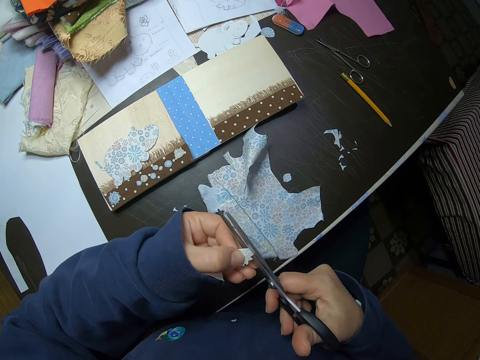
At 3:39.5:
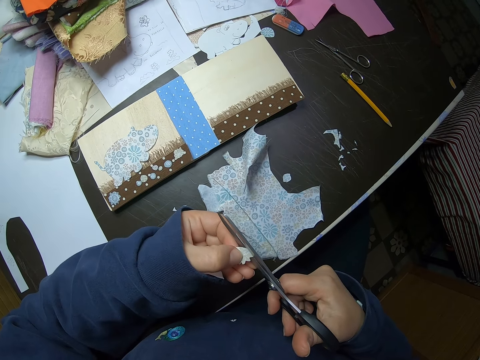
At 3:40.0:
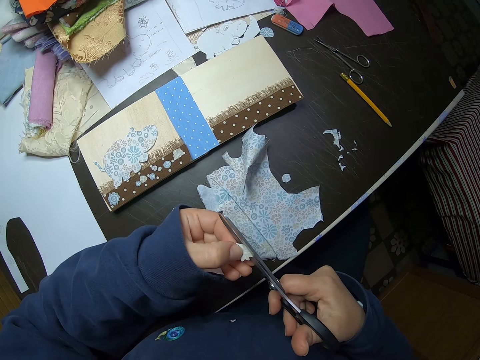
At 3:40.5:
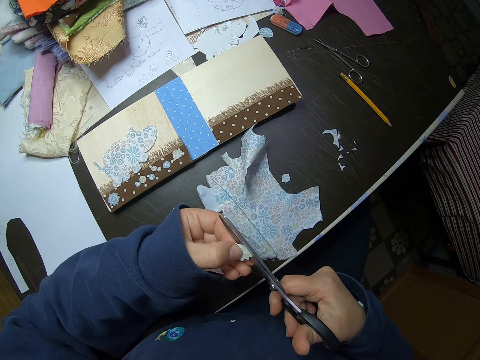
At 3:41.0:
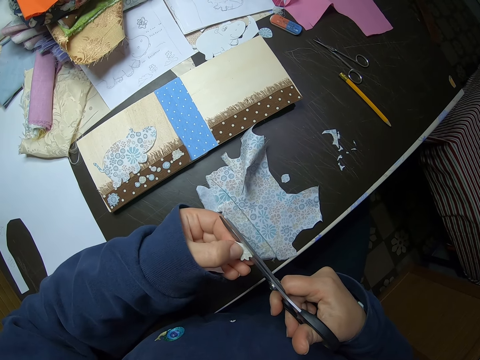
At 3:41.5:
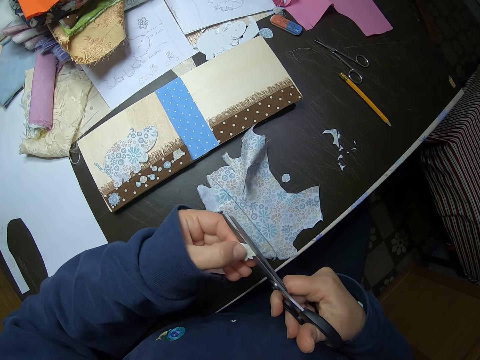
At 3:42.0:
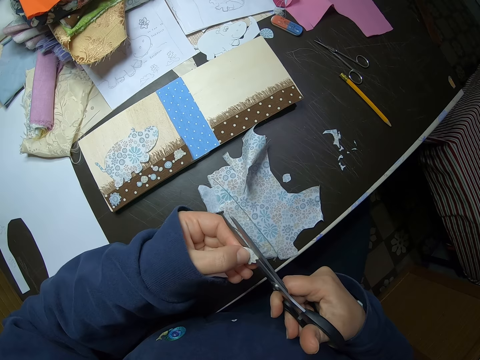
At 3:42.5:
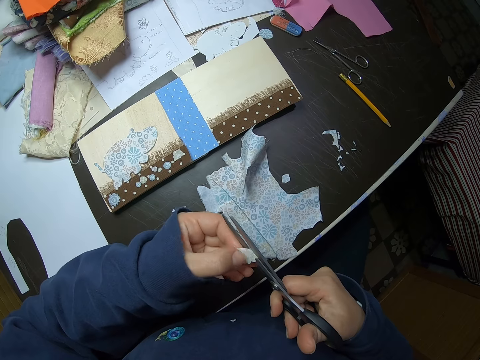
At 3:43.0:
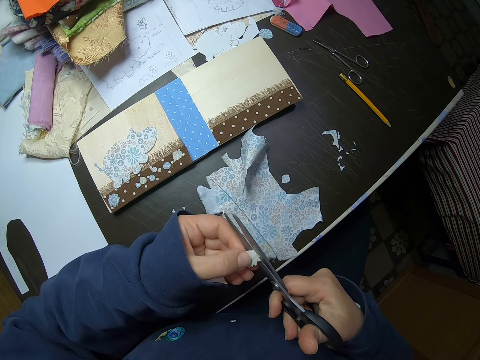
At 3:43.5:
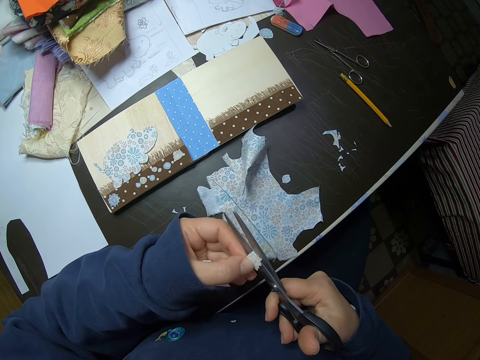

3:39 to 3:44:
The camera wearer gently cuts the piece of fabric. They turn the piece of paper around.

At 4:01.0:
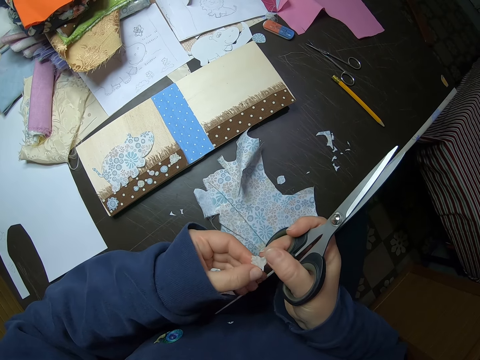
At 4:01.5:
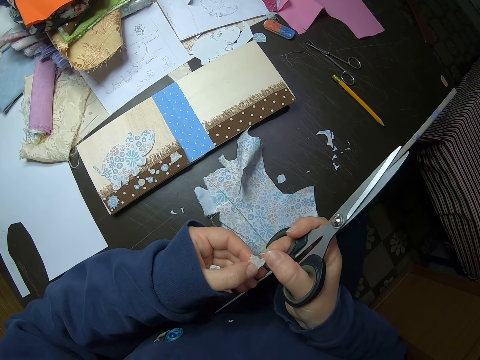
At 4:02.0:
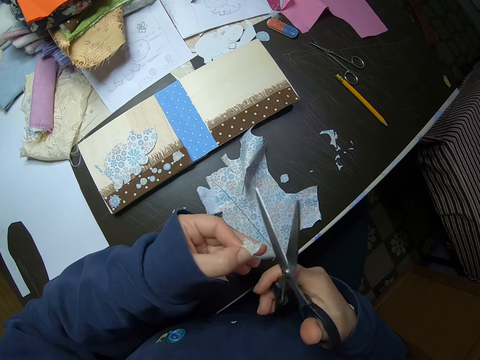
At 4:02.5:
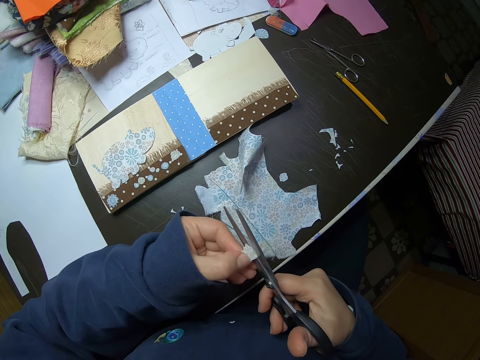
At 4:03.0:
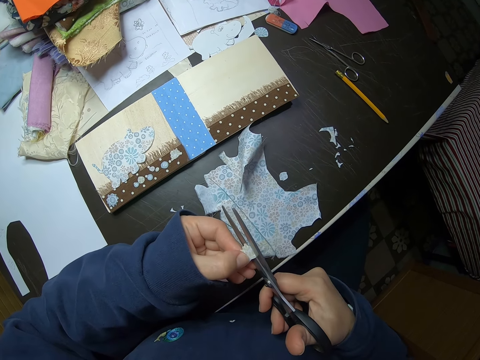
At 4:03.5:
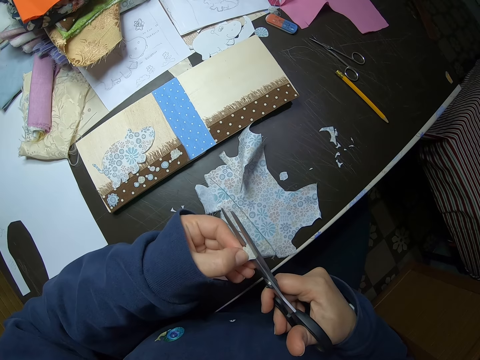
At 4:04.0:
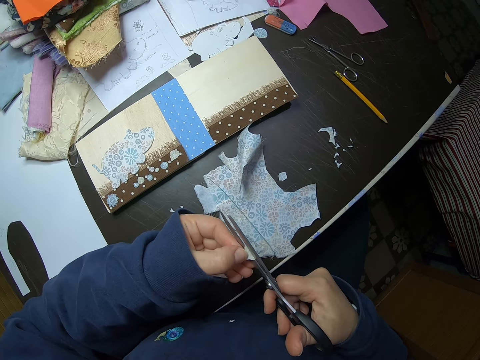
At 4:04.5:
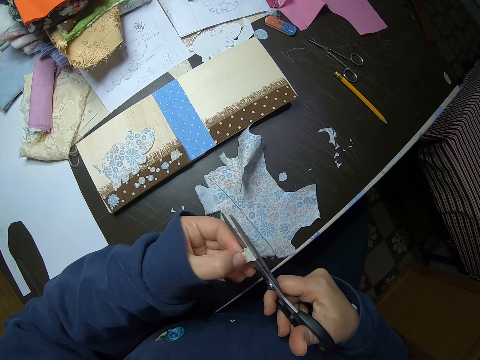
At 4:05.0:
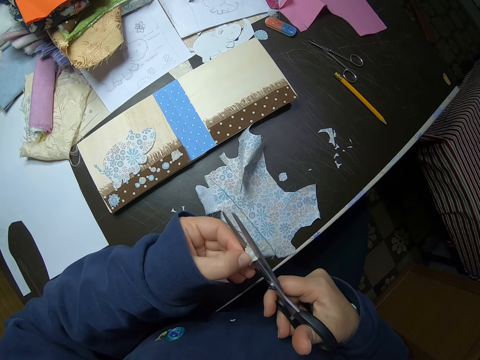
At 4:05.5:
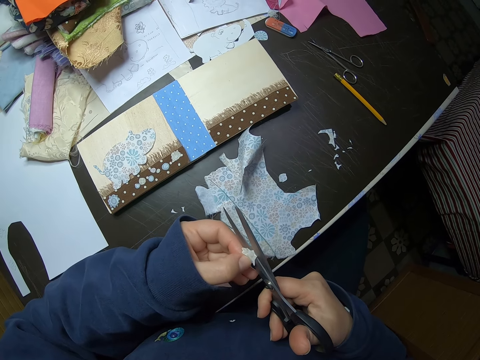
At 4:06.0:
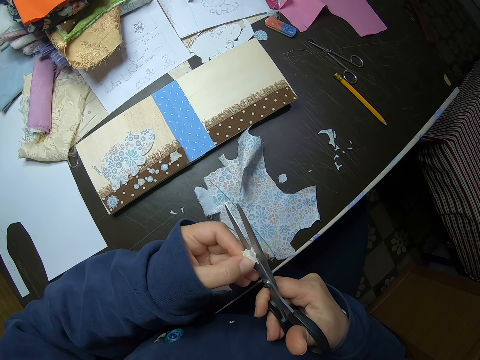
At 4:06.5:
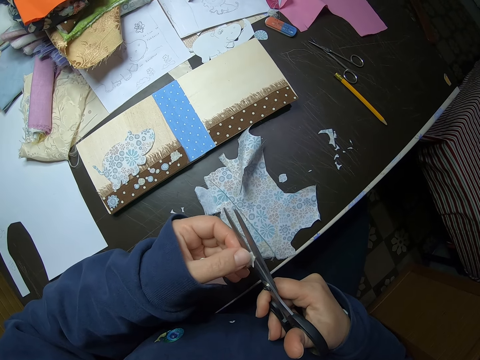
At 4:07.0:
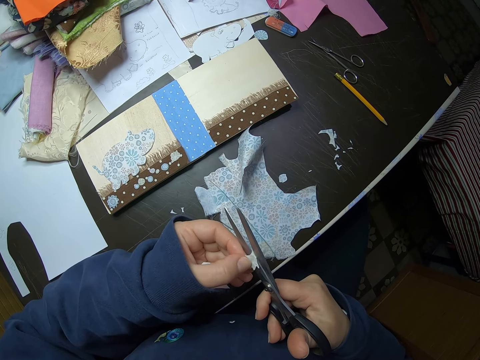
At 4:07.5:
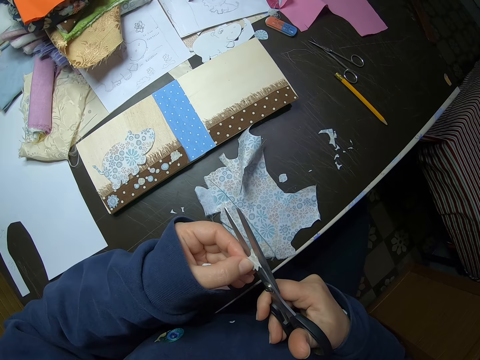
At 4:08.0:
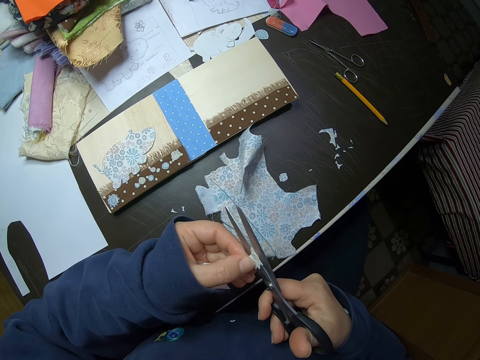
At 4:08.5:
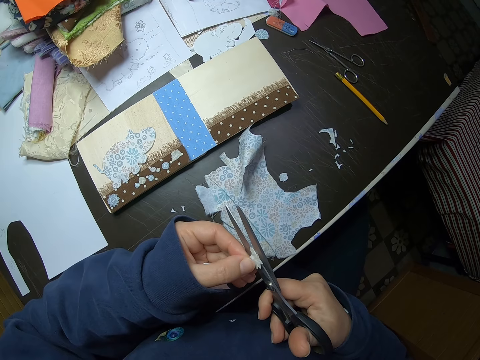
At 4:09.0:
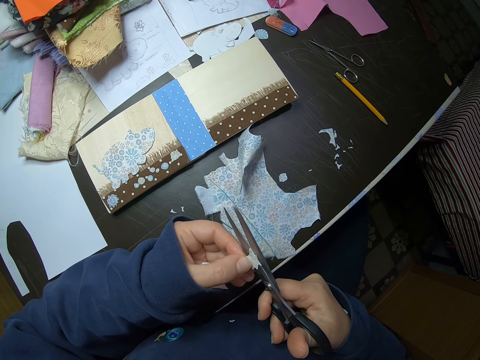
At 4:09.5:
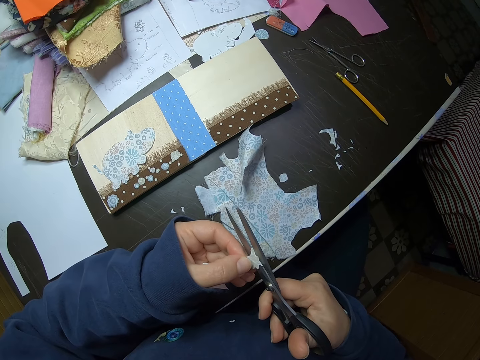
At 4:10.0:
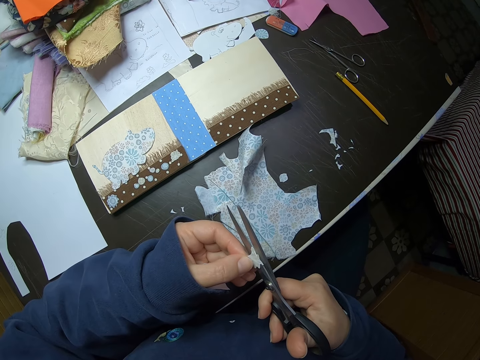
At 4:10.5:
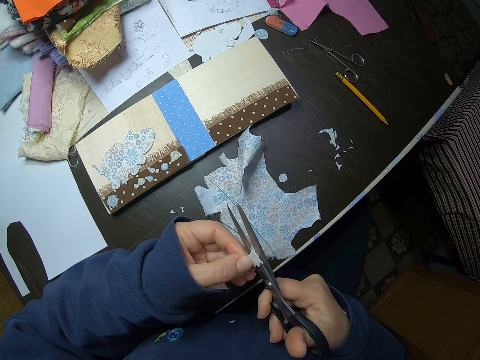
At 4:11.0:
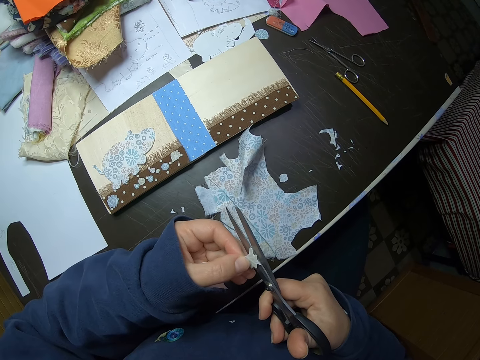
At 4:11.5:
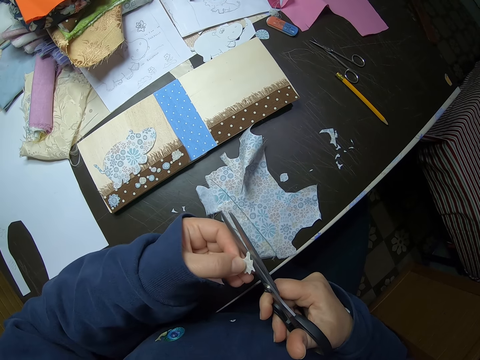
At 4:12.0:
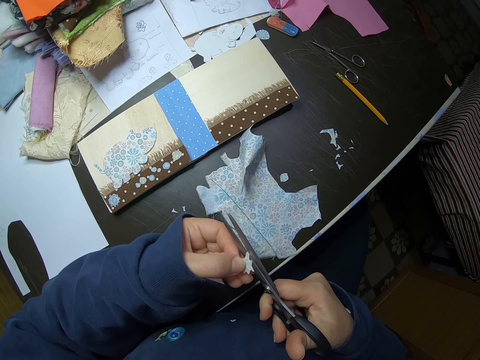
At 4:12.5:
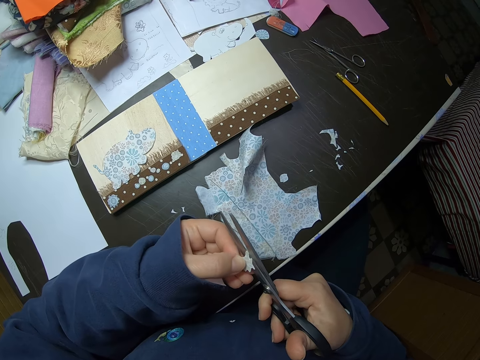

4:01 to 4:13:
The camera wearer turns the piece of paper around. She gently cuts the piece of fabric. She turns the piece of paper around. She adjusts the piece of fabric with her left hand.

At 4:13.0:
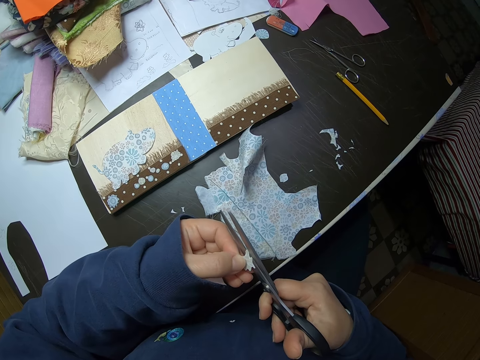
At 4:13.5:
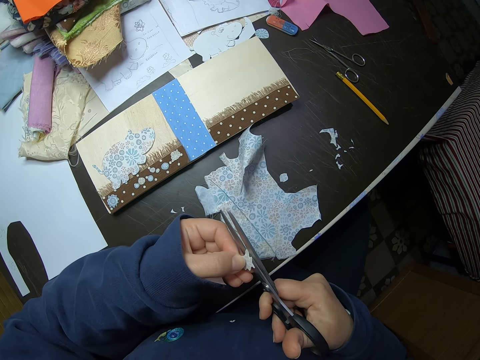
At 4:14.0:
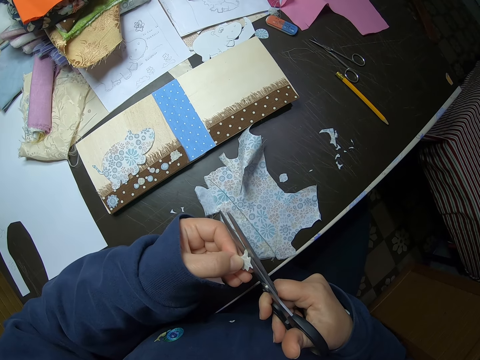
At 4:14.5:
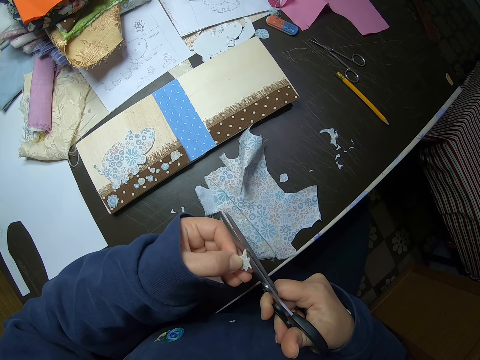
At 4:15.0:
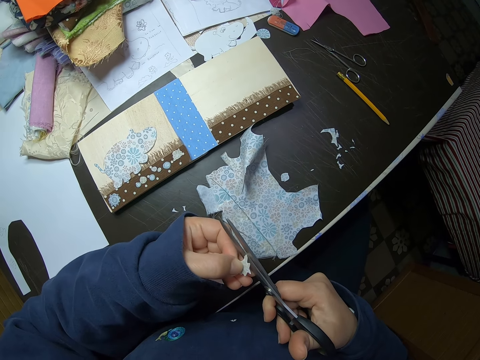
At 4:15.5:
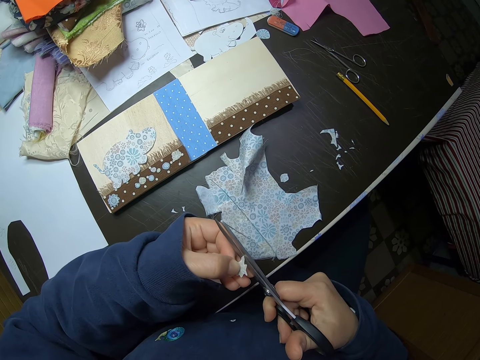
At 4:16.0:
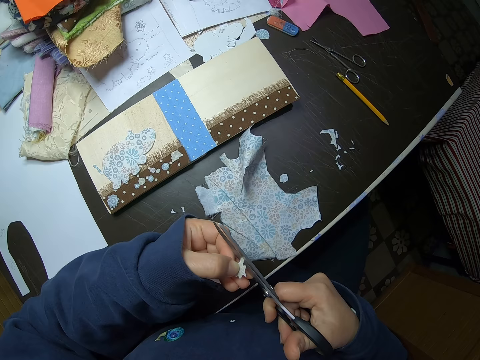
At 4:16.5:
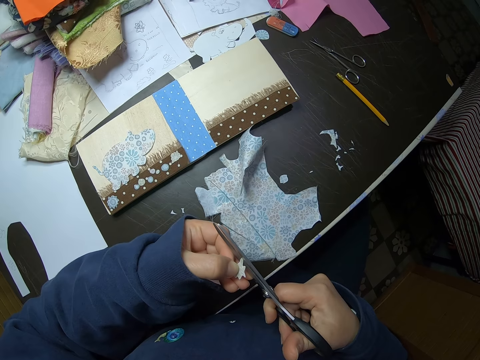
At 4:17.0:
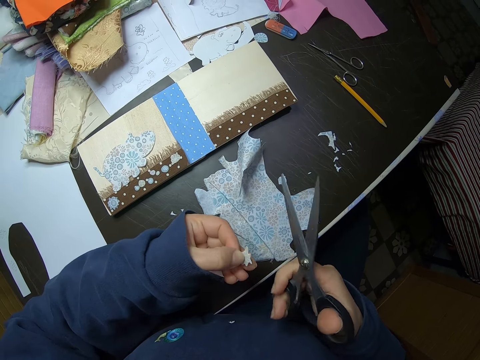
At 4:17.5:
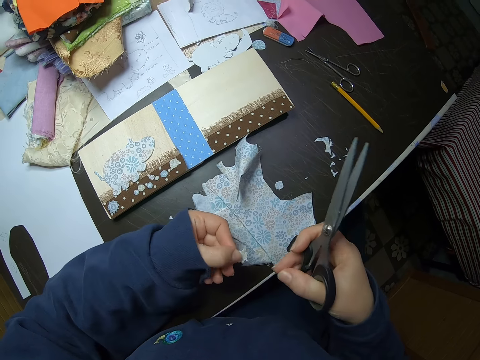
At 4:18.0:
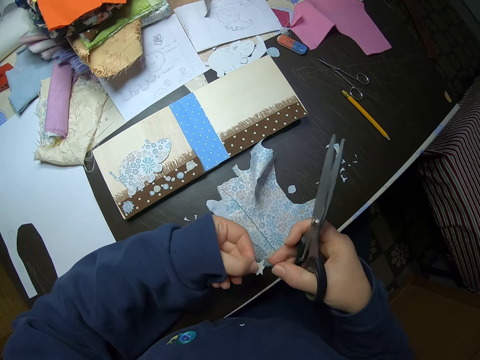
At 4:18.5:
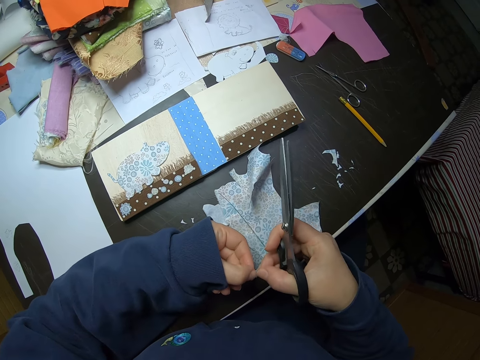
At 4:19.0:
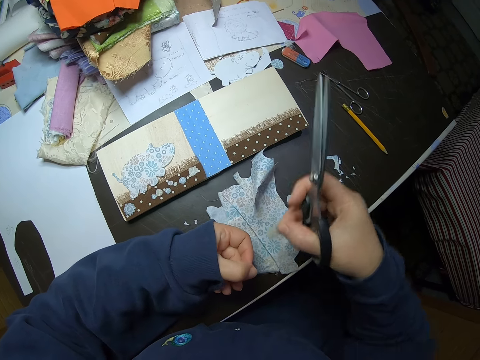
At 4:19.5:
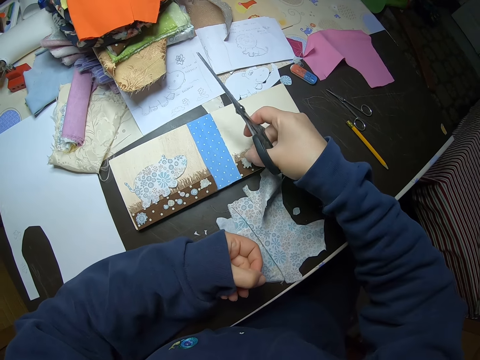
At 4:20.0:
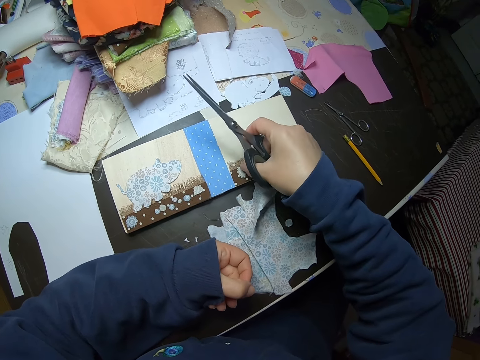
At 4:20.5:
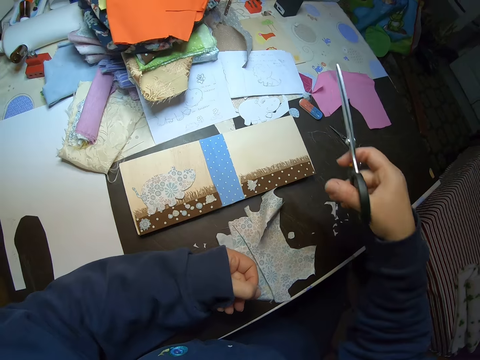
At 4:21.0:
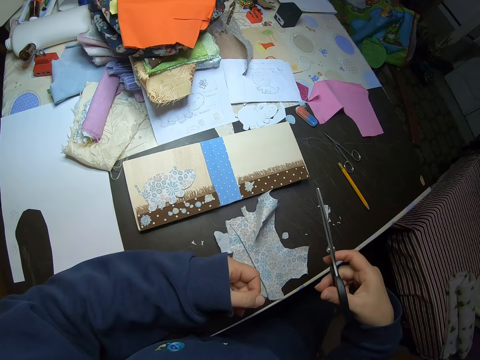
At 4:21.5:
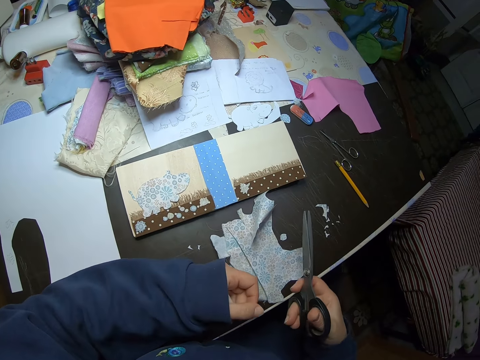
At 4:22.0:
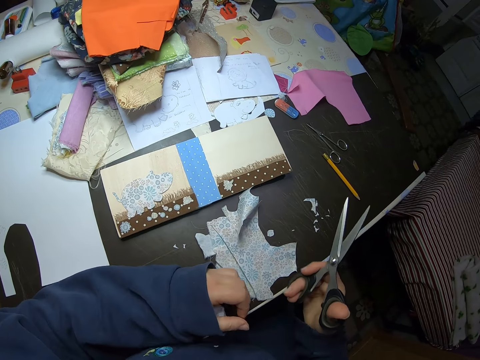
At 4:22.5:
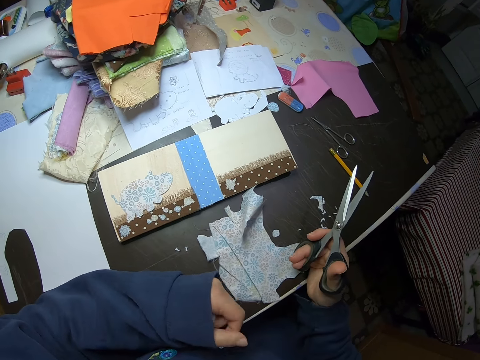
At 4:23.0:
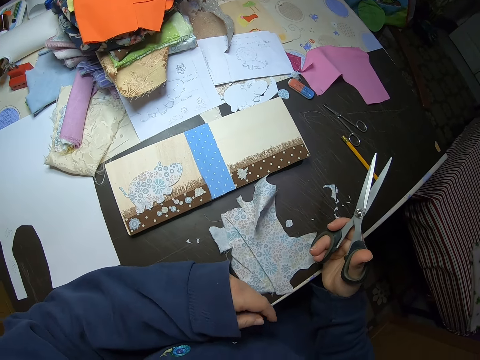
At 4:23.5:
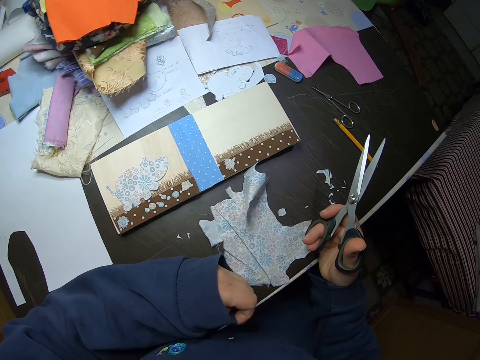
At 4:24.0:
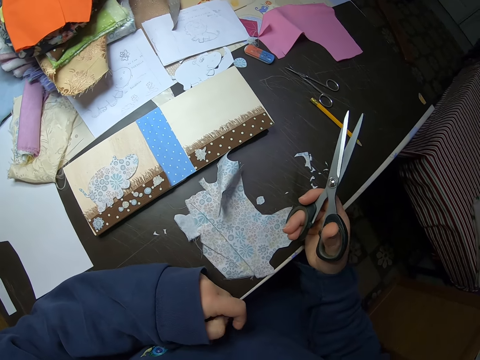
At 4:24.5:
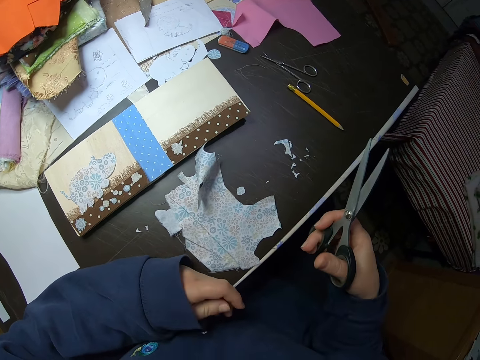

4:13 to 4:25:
The camera wearer stops cutting. She places her right hand on the table. She places the piece of fabric on the table. She holds the piece of fabric with both hands. She drops the piece of fabric on the card on the table. She relaxes her hands. She fumbles with her left hand.
